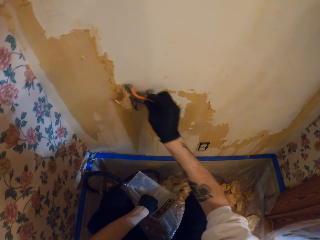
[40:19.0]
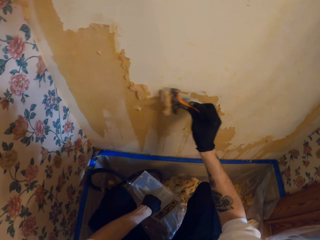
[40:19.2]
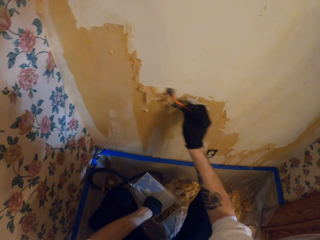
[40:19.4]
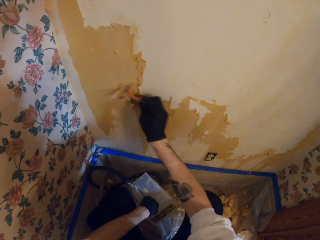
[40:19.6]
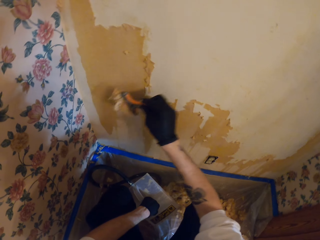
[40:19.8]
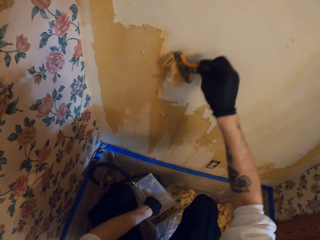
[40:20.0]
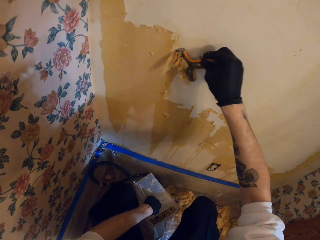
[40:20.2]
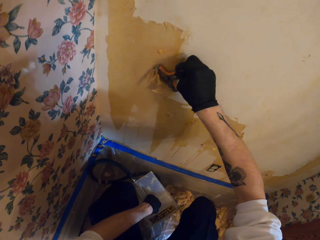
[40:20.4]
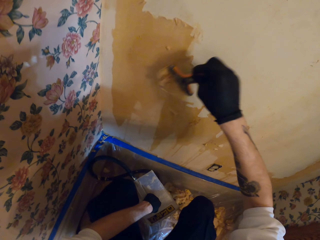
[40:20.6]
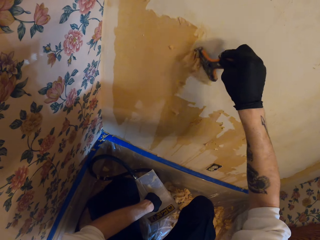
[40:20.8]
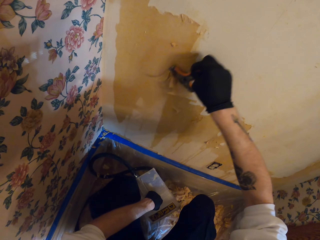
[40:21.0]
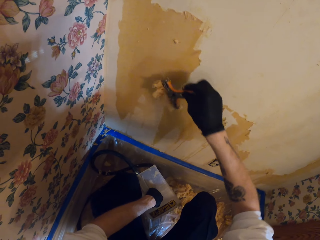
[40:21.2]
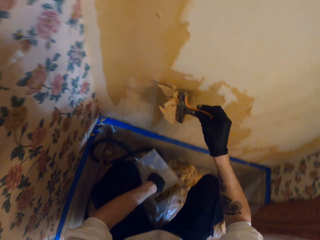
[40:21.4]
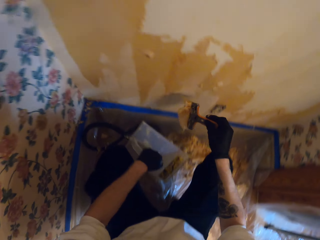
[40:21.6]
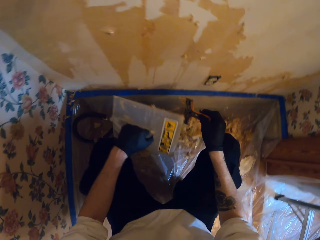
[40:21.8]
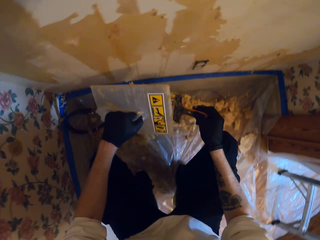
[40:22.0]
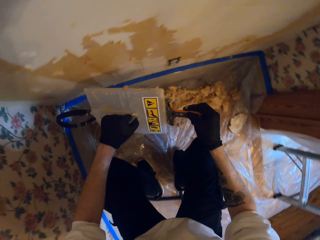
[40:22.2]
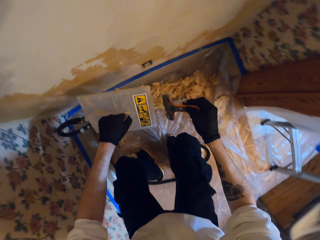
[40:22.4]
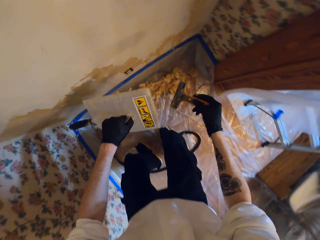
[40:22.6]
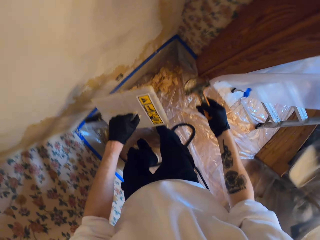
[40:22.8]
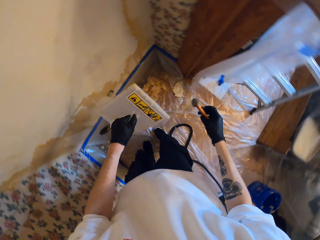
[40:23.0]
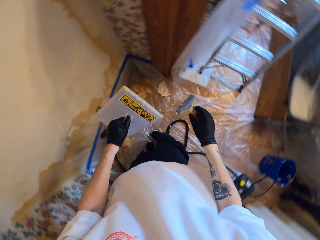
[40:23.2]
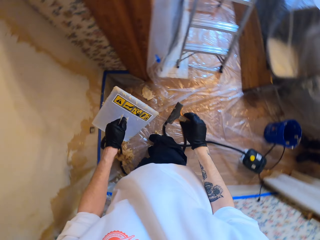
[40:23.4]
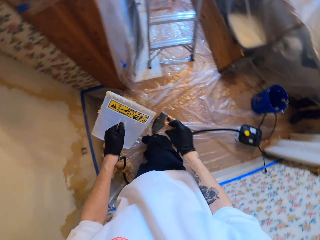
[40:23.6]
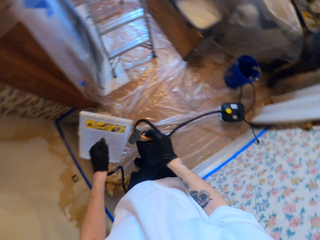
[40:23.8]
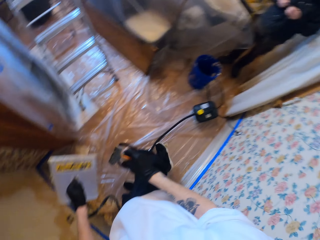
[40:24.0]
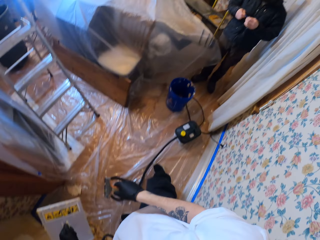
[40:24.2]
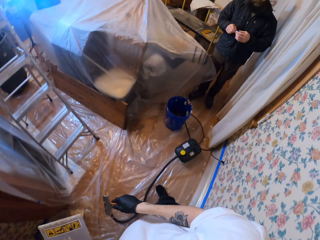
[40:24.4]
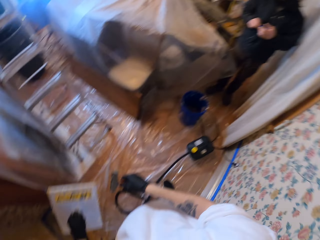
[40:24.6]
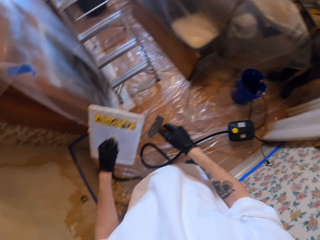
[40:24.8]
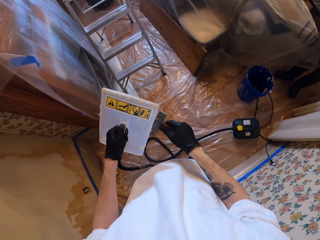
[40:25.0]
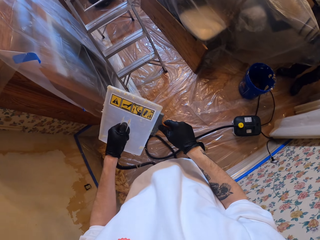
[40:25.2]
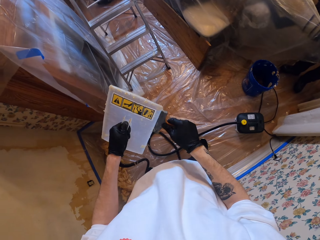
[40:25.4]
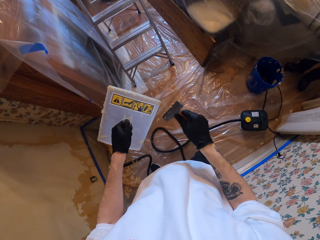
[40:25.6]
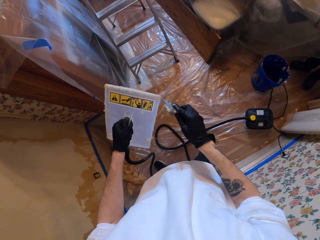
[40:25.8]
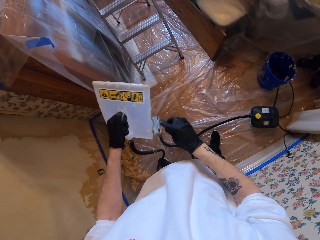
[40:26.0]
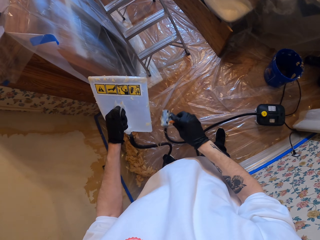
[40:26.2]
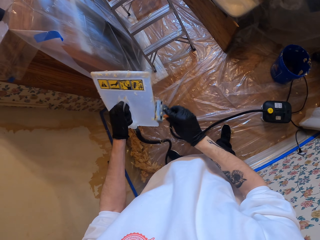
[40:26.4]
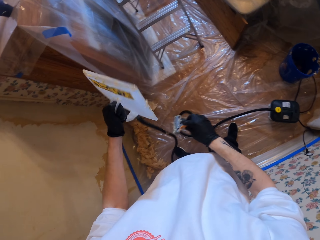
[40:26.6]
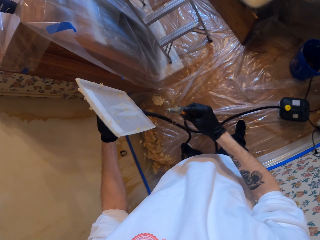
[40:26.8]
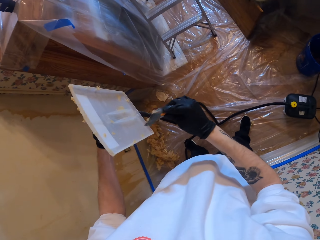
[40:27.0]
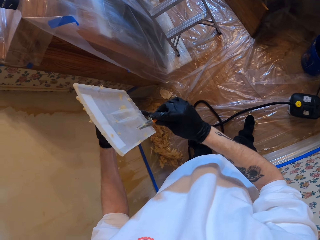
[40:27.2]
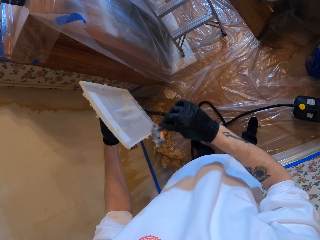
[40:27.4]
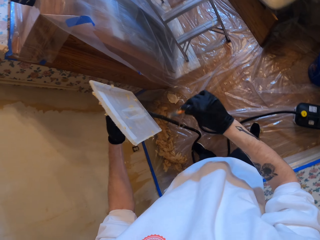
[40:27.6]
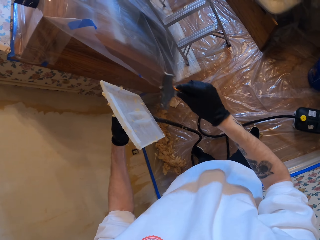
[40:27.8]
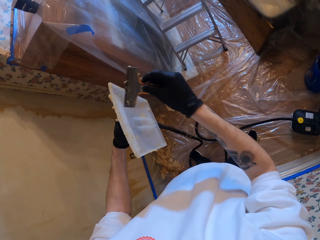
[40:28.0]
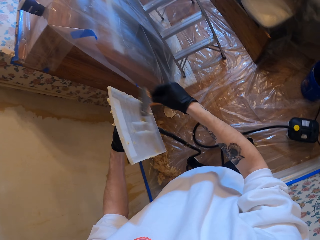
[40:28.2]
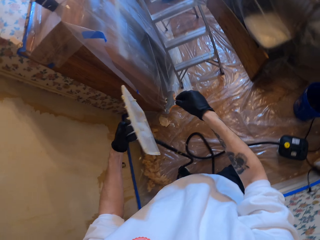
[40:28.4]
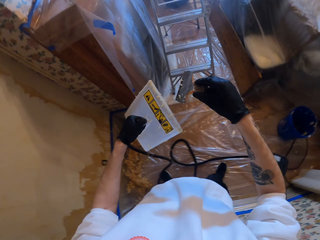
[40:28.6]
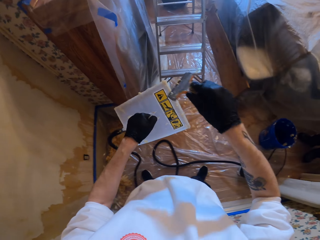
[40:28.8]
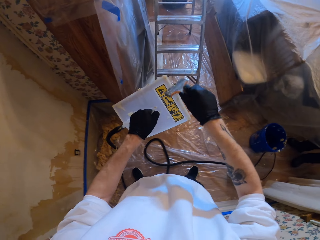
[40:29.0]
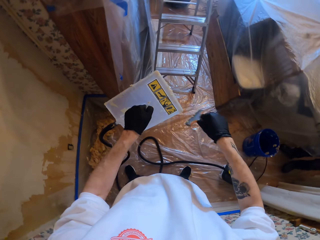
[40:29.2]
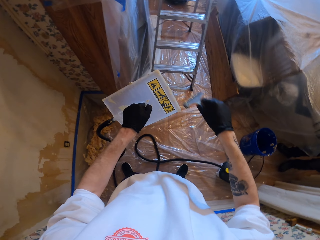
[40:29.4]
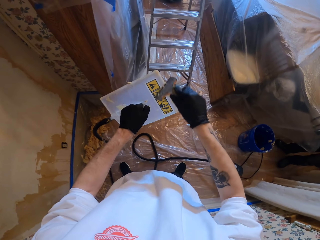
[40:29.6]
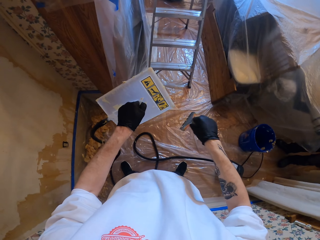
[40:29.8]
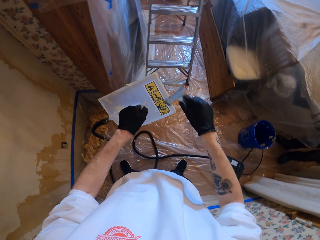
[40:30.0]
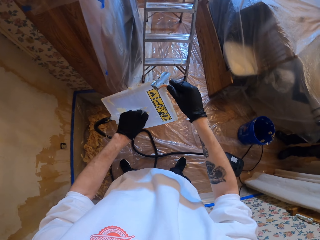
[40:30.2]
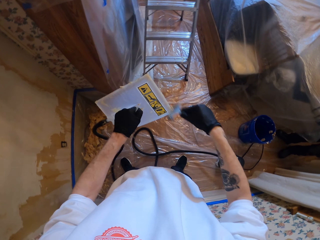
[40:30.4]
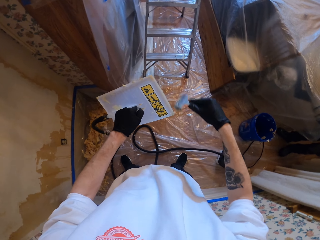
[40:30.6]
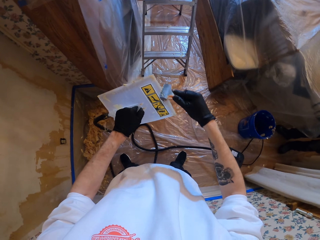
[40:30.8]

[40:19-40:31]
The camera wearer removes paint on the wall using something in the right hand. They wipe the paint scraper on the wall leveling tool. They stand. They turn back. They wipe paint on the board using paint remover.

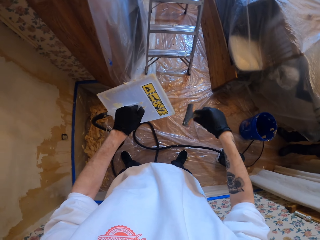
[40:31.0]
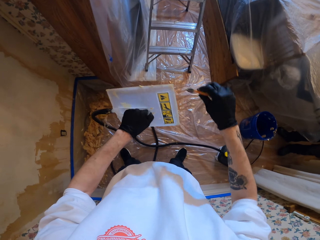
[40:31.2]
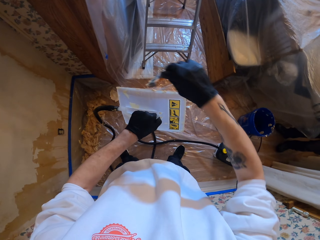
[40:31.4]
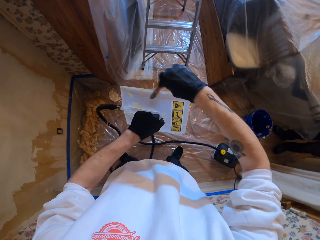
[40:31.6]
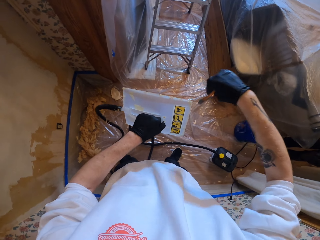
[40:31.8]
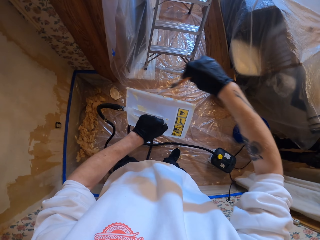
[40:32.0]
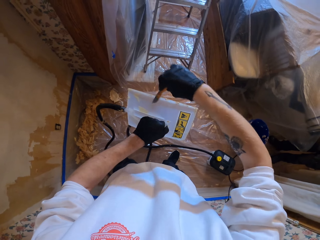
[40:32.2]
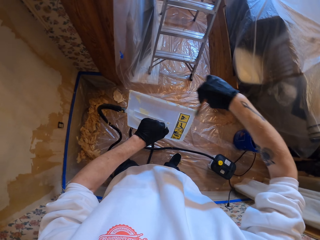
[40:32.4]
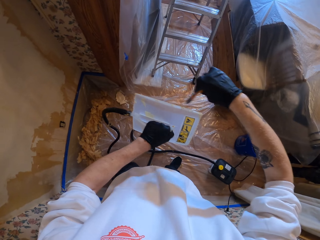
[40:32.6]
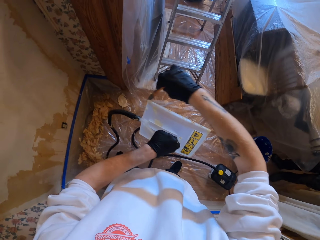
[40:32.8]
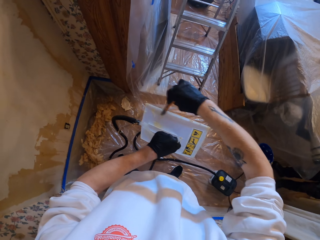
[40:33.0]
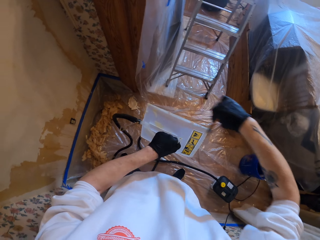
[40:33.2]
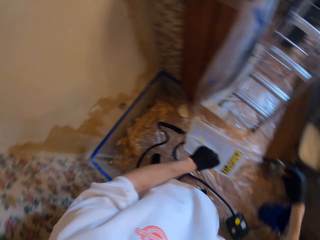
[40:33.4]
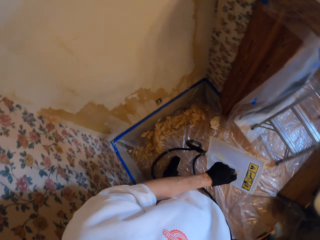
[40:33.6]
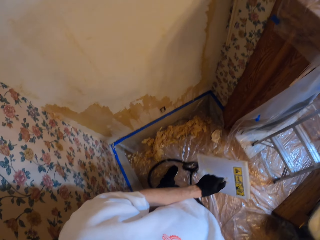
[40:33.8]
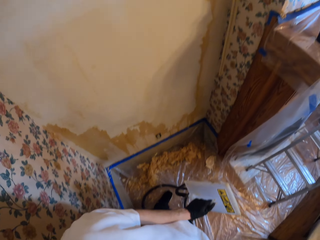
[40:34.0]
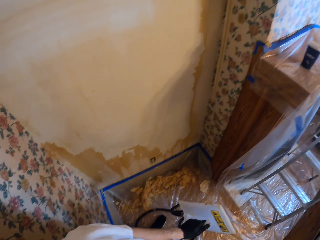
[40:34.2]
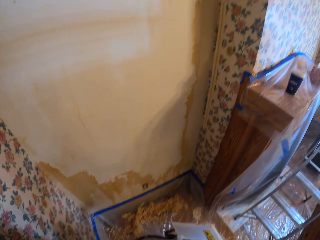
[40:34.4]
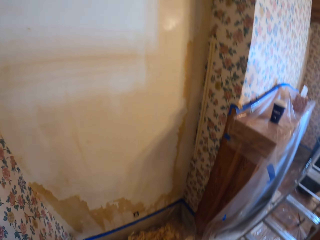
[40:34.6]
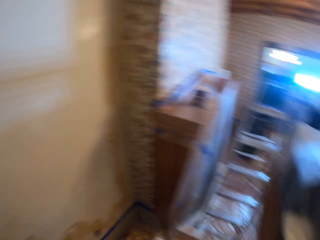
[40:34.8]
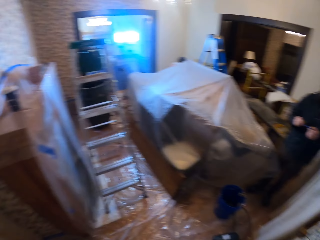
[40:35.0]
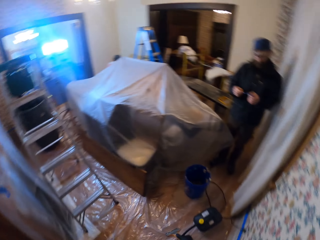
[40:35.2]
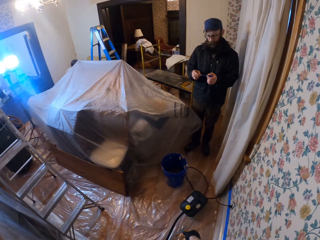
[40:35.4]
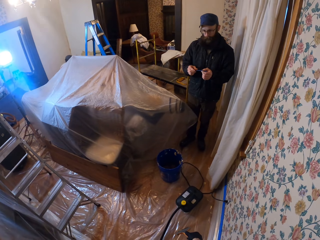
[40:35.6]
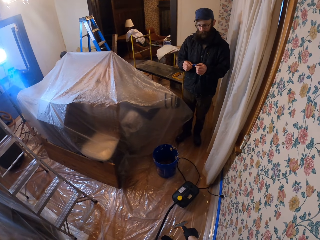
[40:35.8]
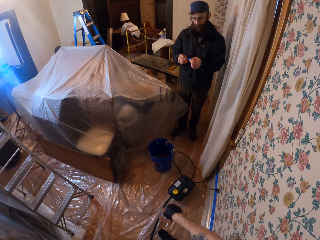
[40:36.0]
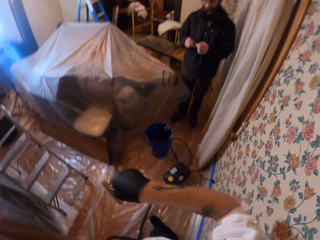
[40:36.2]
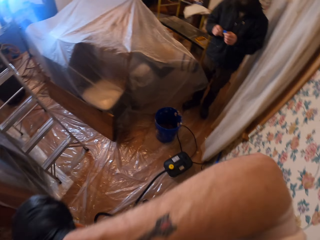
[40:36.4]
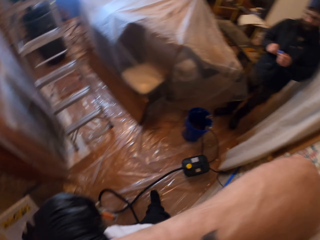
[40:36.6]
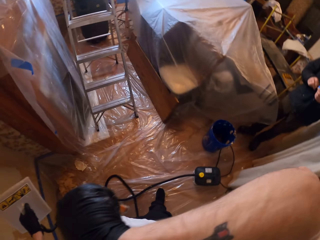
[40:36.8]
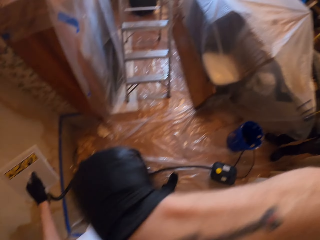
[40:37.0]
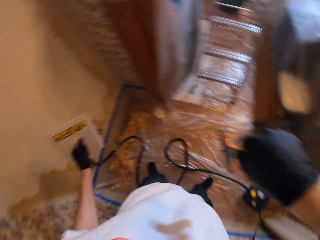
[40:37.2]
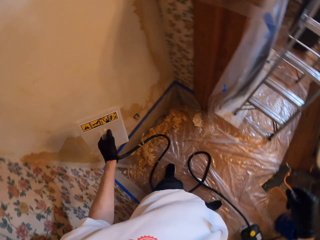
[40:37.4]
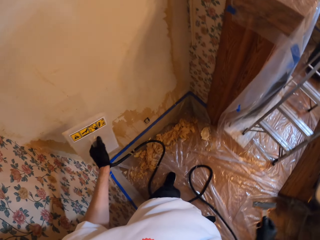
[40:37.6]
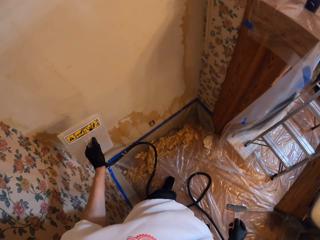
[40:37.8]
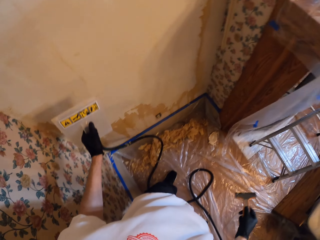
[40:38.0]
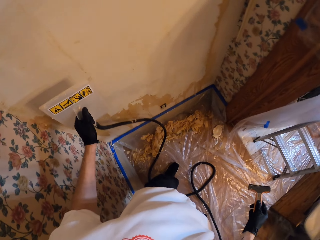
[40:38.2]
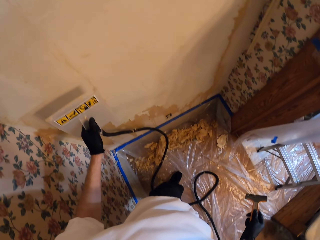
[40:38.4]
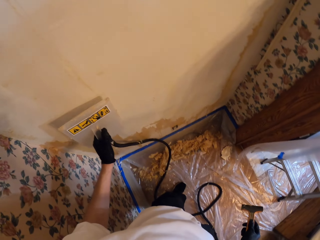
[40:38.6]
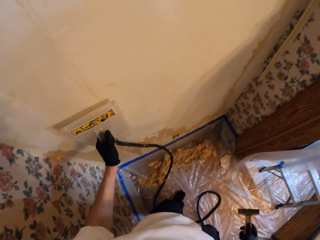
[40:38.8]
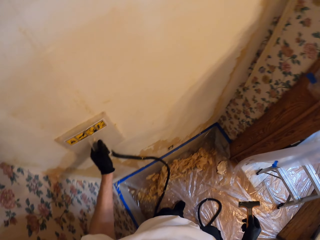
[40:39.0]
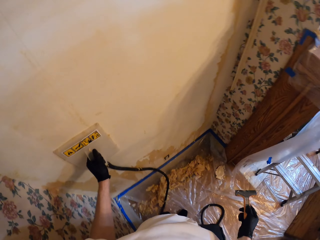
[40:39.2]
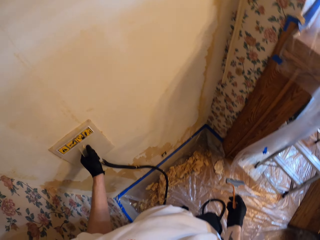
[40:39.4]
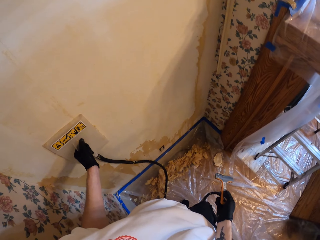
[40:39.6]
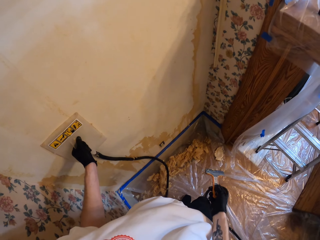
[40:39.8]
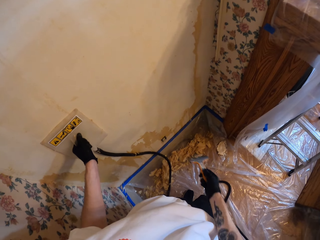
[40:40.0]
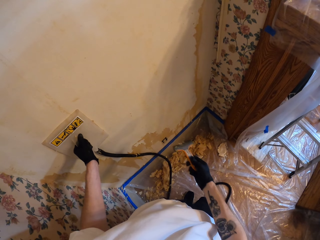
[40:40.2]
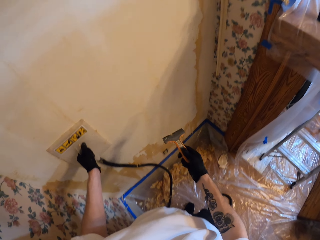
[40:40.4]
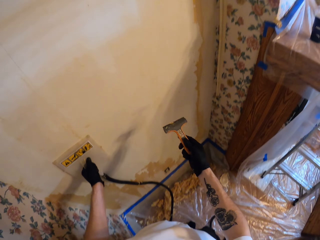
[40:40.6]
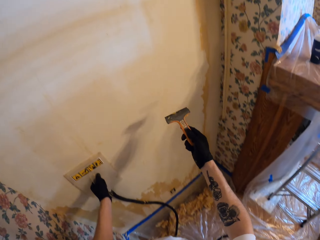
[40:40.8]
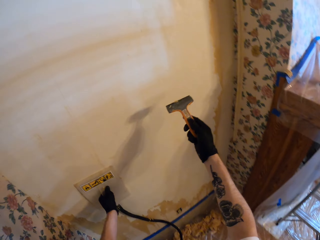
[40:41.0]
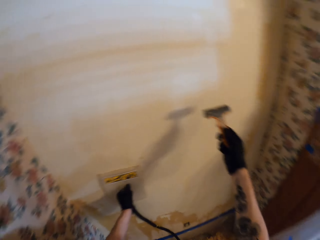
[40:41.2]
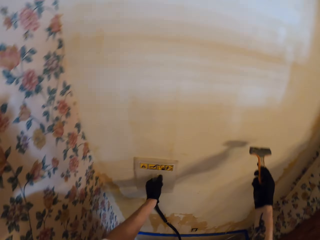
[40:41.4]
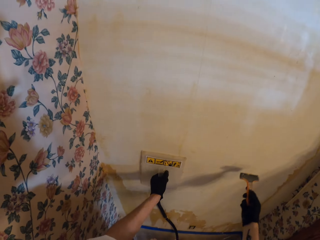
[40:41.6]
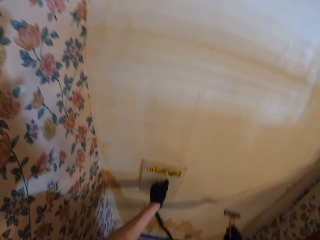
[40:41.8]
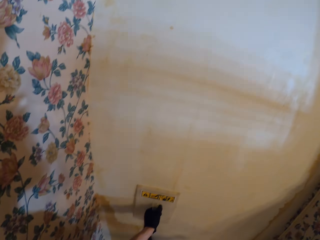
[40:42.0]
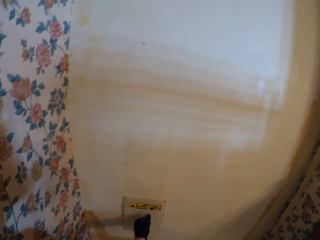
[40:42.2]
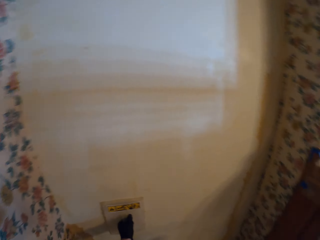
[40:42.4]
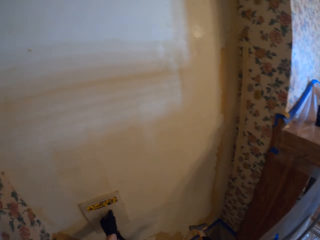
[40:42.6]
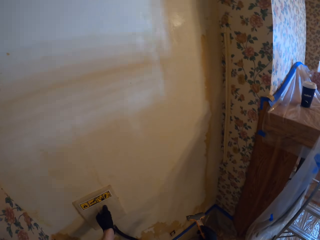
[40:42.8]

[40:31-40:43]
The camera wearer looks sideways. They wipe the face. They place the wall leveling tool on the wall. They hold an object on the wall with the left hand.
